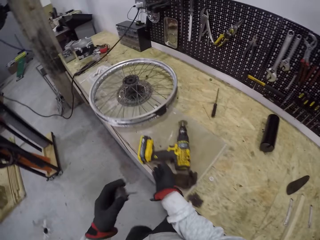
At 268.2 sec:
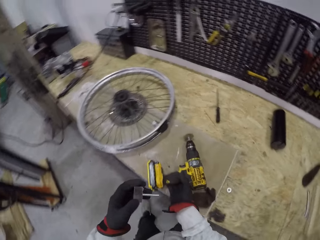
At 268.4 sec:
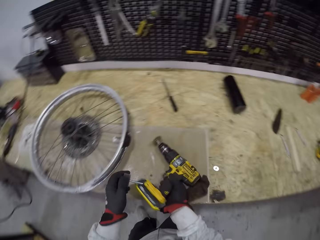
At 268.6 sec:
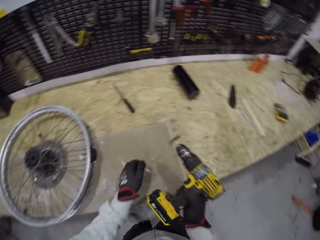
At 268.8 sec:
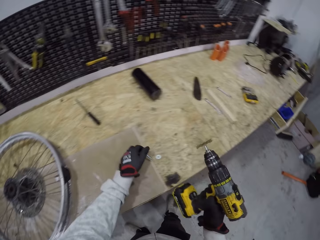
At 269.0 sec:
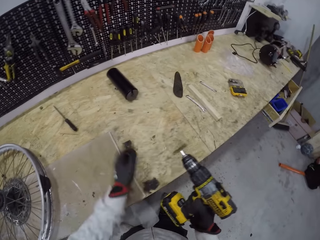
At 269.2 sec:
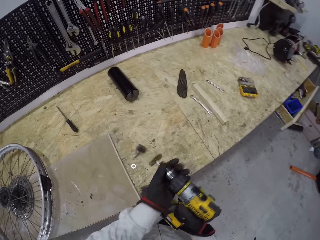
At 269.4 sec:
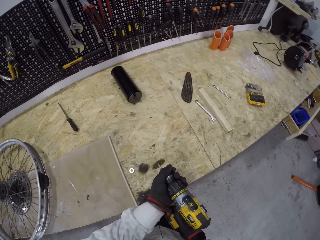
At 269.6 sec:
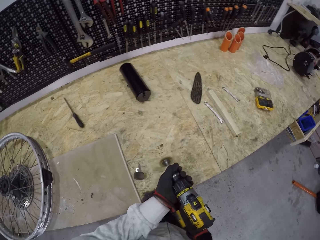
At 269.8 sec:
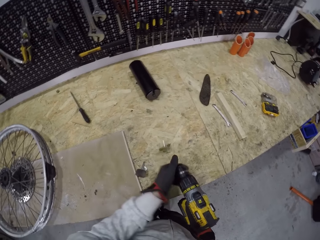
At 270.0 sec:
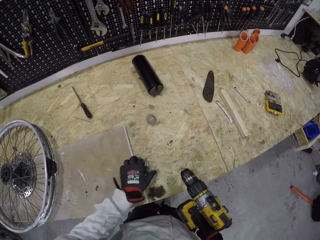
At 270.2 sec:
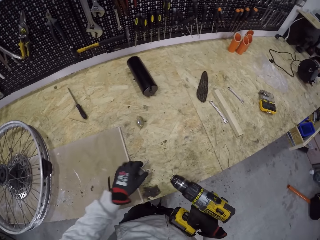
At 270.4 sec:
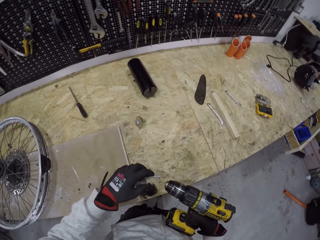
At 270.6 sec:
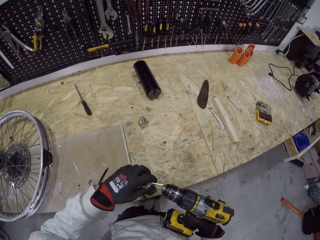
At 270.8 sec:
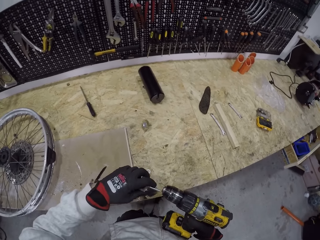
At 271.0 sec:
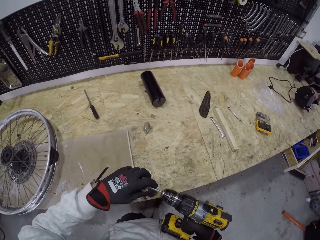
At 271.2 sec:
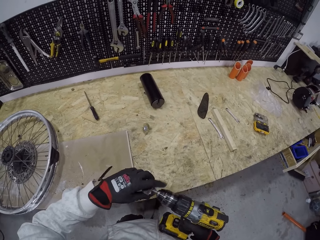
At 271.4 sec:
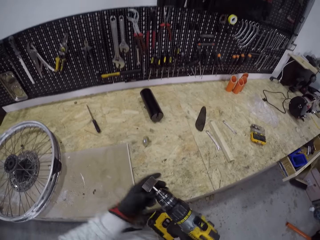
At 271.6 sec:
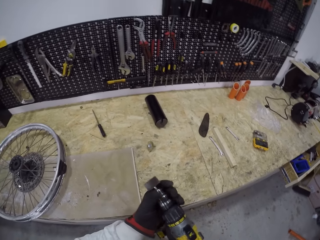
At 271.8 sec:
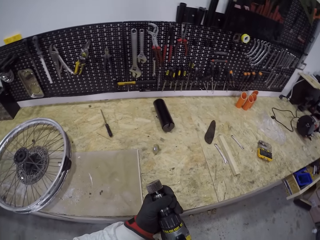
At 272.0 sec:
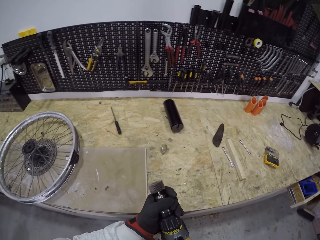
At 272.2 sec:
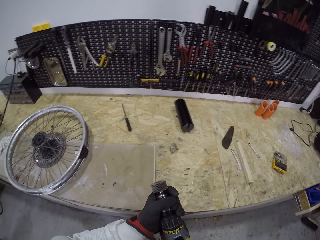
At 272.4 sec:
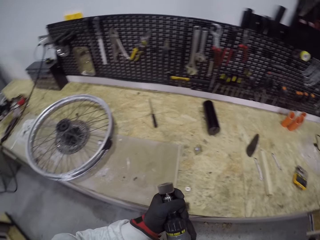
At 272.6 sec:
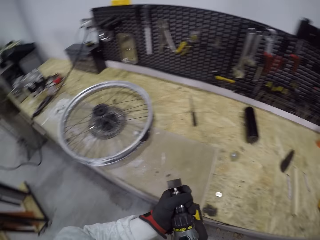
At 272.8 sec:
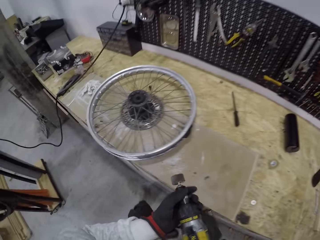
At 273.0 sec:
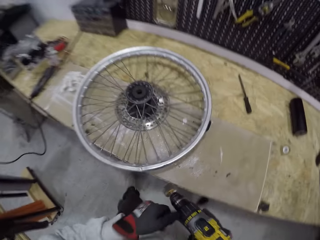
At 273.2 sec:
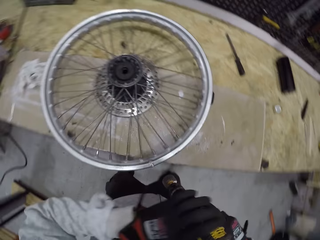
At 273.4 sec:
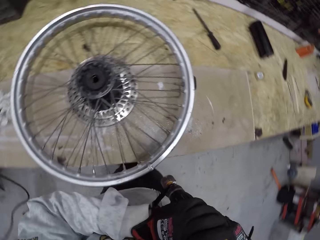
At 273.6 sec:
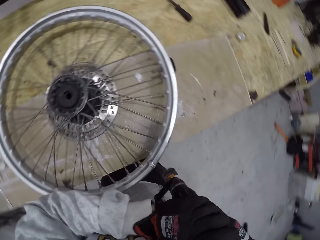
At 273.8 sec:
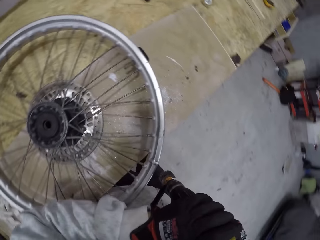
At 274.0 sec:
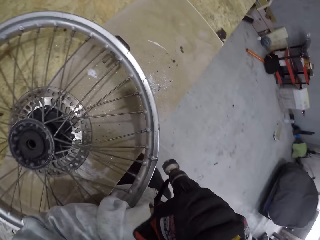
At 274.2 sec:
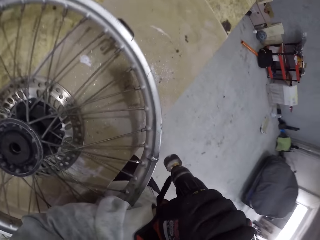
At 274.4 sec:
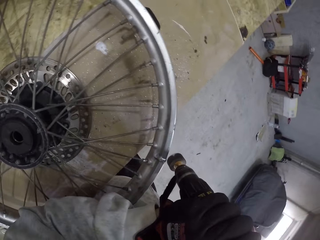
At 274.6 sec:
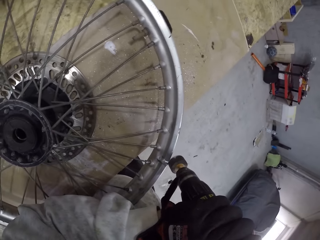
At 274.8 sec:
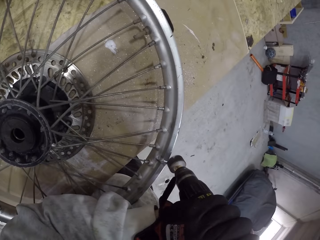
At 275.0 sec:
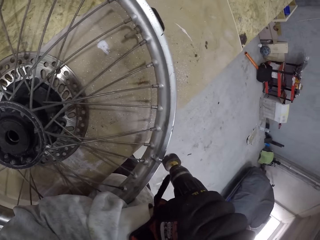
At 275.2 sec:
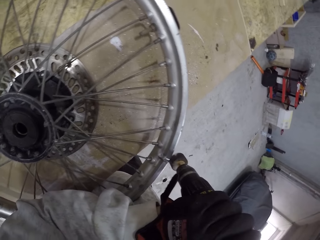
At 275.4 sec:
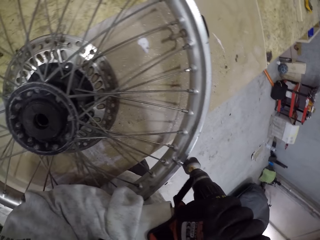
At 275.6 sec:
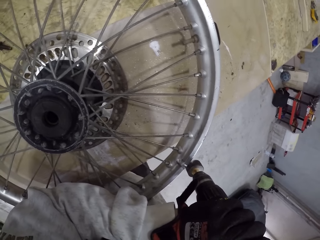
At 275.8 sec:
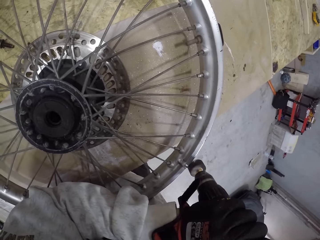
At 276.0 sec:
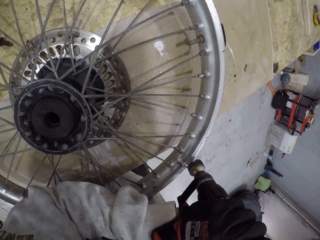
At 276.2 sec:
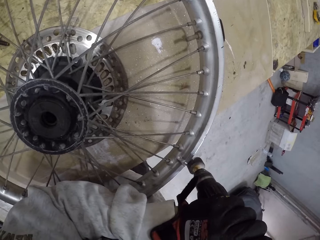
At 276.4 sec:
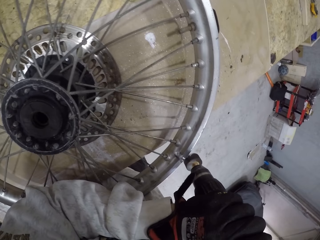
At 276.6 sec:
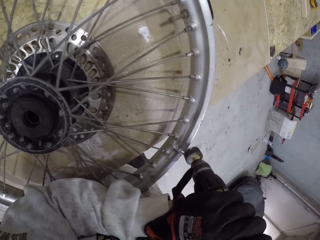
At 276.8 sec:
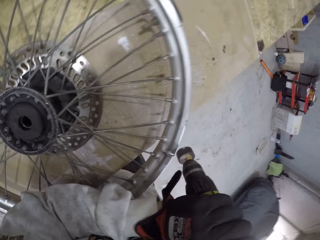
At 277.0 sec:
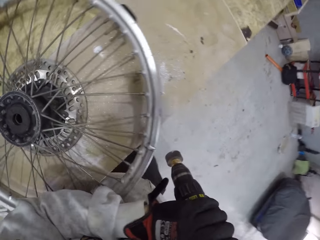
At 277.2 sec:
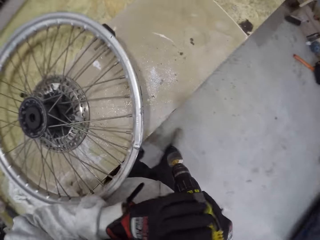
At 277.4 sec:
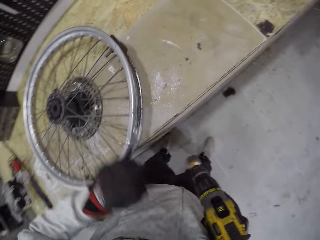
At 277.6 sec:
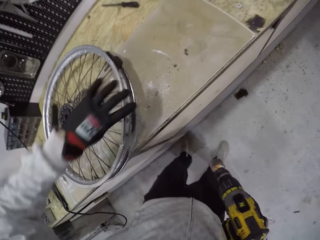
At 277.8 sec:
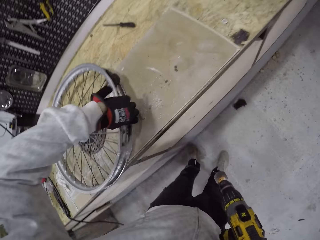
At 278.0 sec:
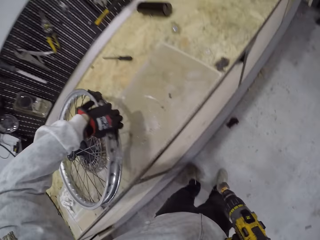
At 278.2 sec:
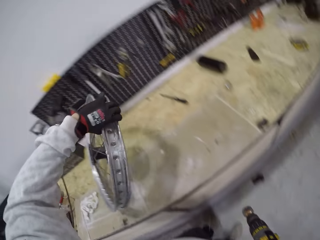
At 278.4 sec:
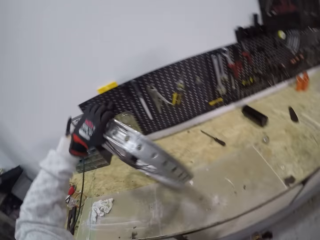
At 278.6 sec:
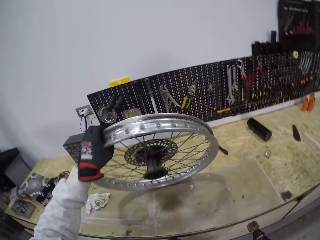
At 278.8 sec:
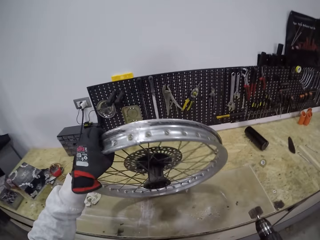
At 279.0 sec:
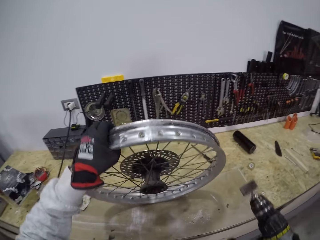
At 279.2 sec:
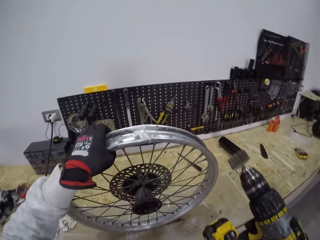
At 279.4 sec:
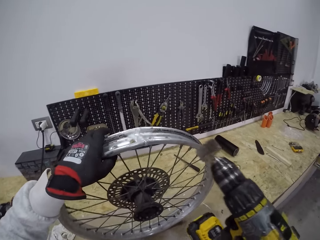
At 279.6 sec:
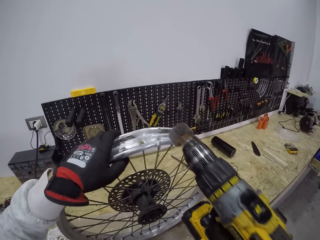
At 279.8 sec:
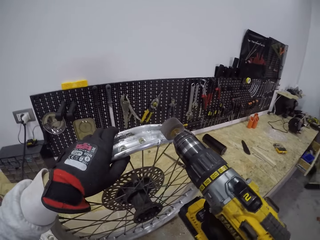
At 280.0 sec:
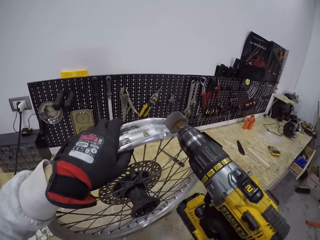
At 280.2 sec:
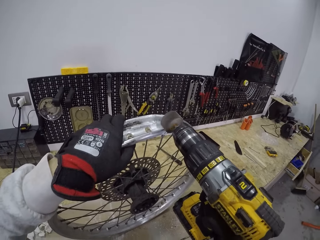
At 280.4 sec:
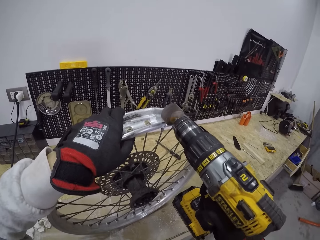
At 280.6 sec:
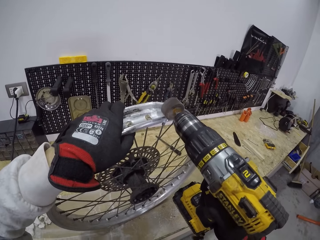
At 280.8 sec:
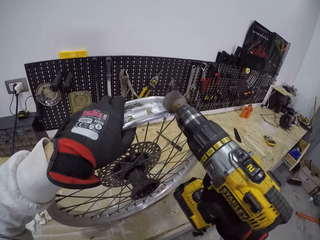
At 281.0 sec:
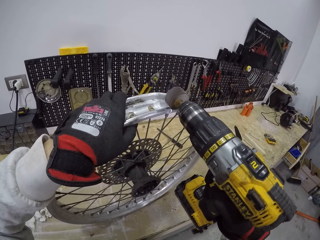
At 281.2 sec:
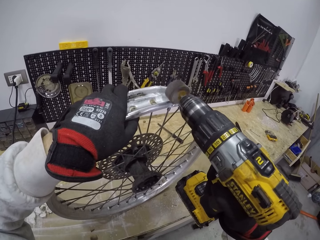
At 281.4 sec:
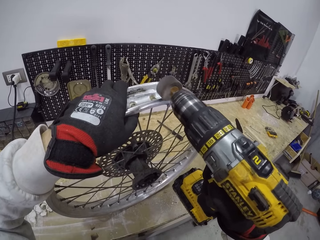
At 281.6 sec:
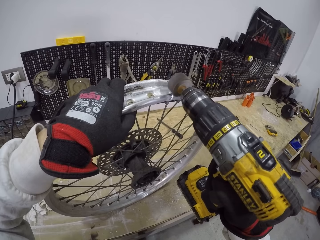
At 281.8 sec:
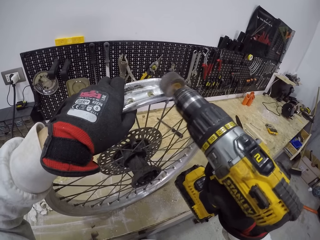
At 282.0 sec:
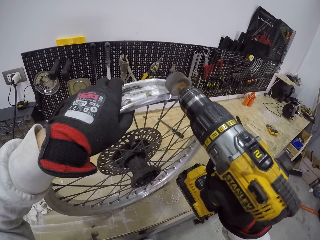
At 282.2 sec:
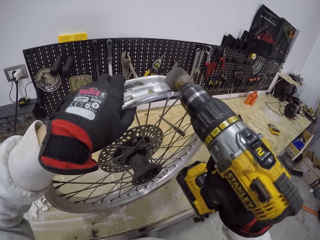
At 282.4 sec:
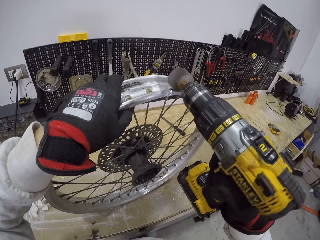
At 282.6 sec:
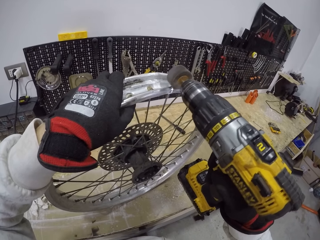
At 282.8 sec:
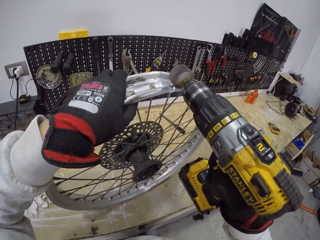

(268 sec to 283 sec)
The camera wearer picks up the drill brush from the table with his right hand. He drops the drill brush bit on the table with his left hand. He removes a drill brush bit from the drill brush with his left hand. He picks up the drill brush bit from the table with his left hand. He inserts the drill brush bit into the drill brush with his left hand. He holds the drill brush with both hands. He brushes the bike wheel or rim with the drill brush using both hands. He picks up the bike wheel from the table with his left hand. He holds the rim with his left hand. He brushes the bike wheel with the drill brush using both hands.

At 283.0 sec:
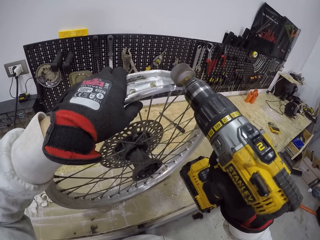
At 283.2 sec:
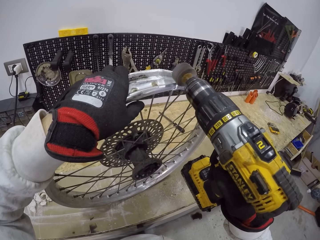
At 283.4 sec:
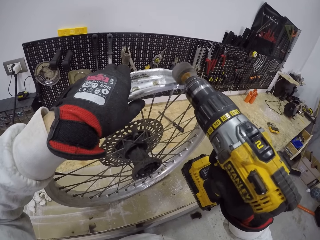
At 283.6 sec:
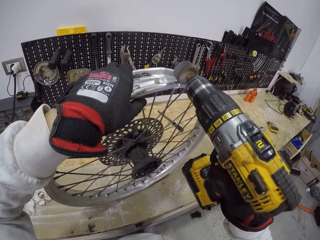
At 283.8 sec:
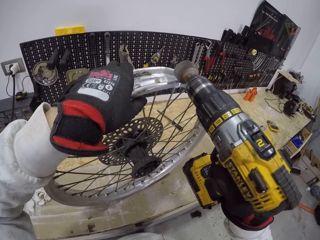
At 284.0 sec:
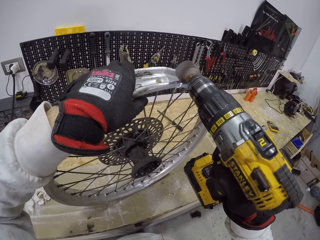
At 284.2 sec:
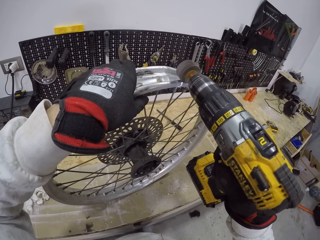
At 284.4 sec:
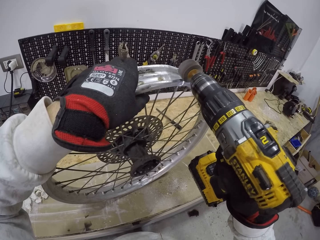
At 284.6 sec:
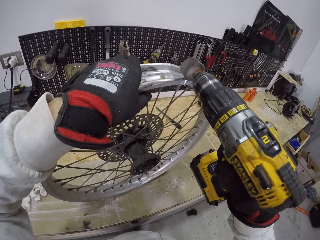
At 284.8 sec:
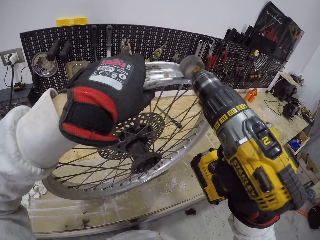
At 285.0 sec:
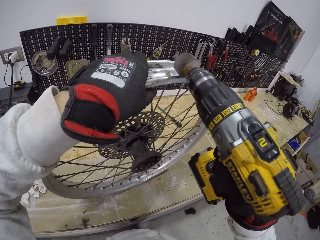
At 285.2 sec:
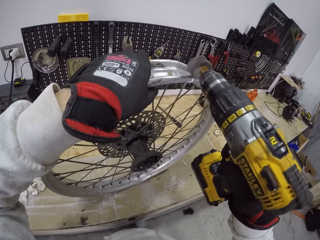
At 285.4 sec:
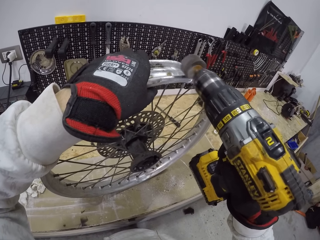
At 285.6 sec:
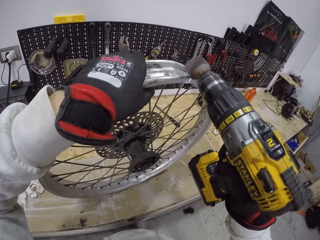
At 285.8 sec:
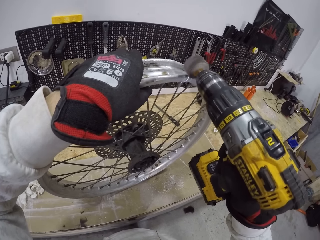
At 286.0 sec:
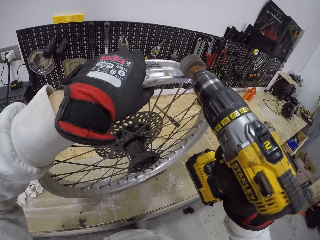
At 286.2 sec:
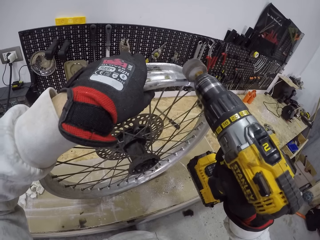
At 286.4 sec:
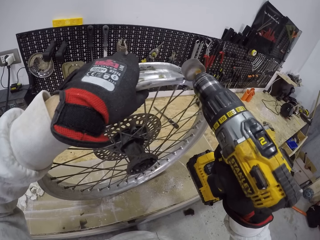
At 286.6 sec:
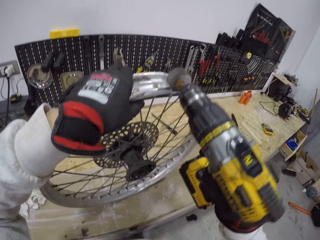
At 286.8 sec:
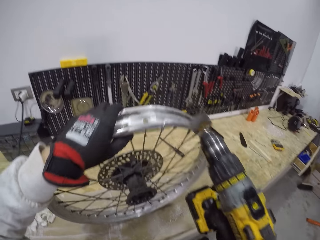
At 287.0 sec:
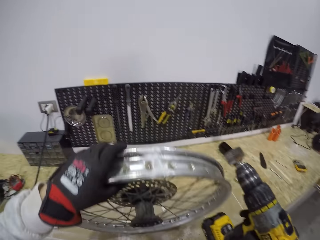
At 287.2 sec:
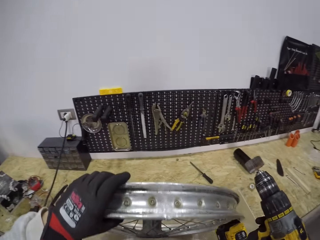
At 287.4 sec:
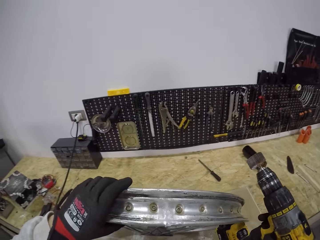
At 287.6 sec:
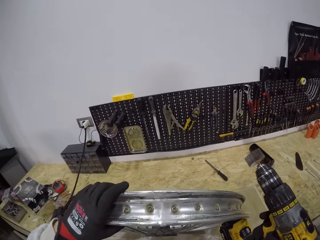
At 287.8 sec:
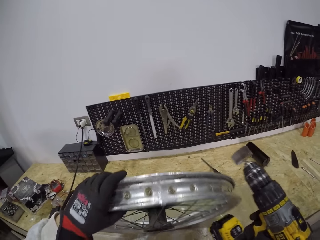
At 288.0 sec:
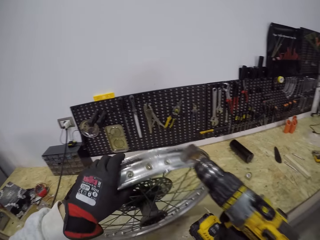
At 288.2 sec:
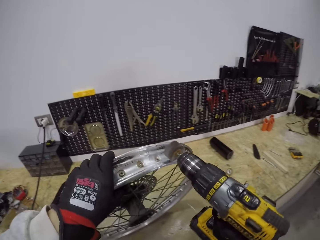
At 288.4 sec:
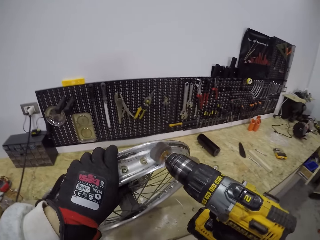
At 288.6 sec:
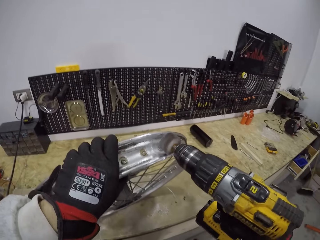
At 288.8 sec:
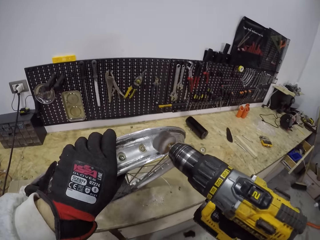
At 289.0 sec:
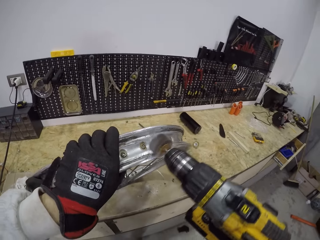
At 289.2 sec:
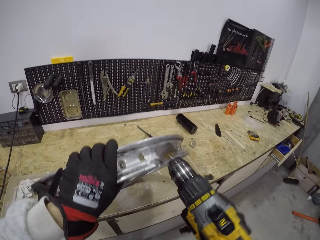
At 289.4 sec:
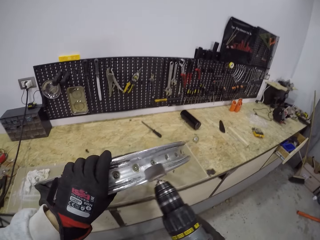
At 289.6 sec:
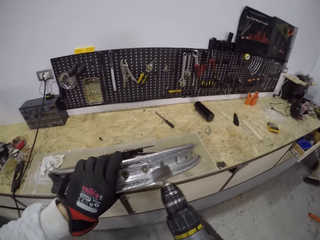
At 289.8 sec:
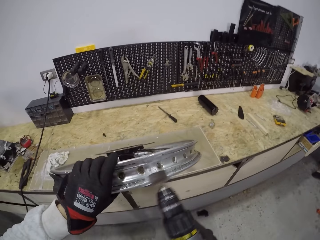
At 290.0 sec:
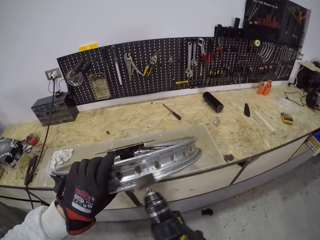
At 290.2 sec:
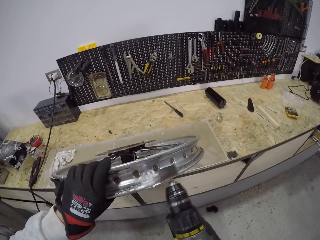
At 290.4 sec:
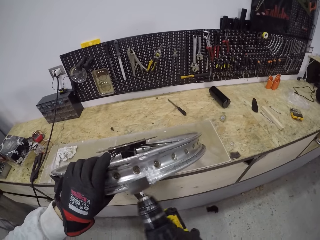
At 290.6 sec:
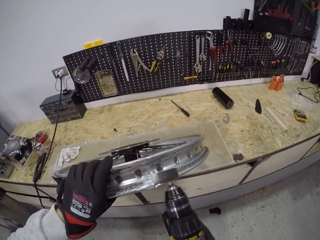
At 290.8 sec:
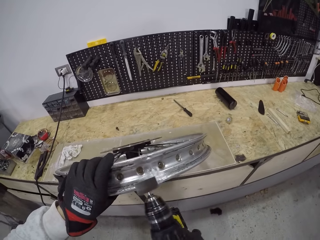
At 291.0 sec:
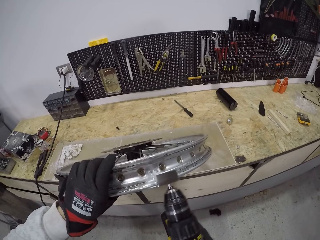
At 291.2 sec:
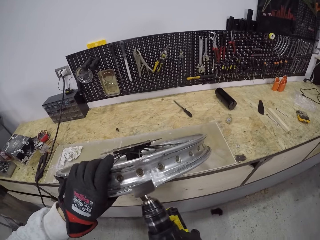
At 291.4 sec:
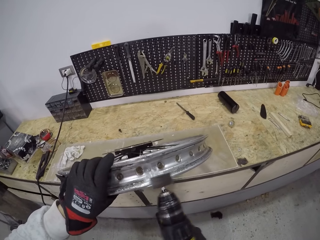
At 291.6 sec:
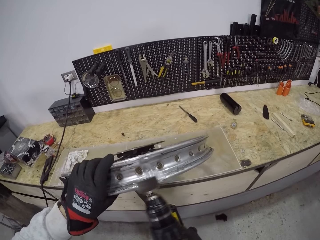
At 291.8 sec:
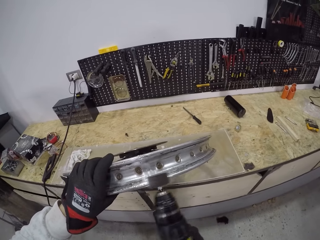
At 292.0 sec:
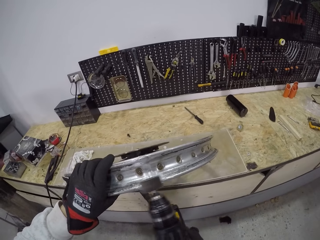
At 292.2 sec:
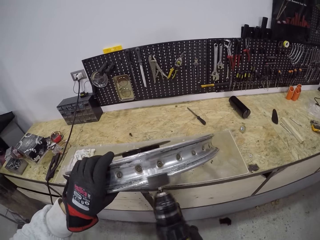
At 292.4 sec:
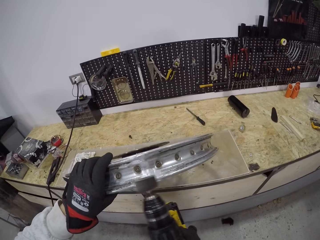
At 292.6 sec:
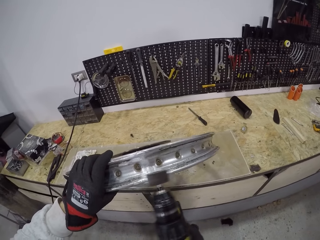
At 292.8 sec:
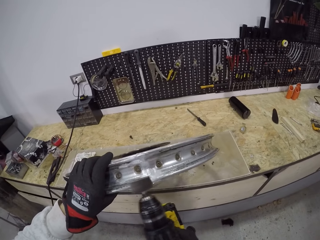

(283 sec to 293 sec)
The camera wearer looks at the rim. They clean the rim.